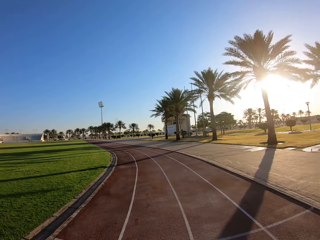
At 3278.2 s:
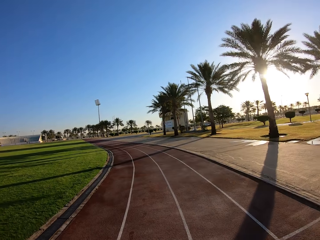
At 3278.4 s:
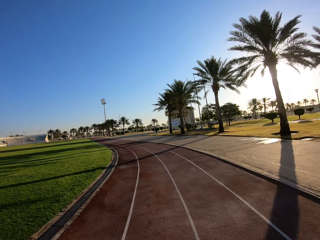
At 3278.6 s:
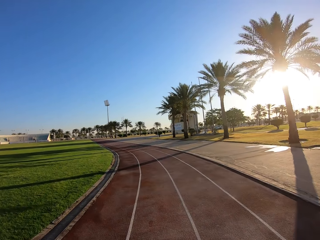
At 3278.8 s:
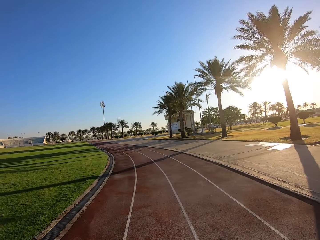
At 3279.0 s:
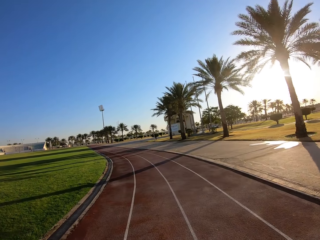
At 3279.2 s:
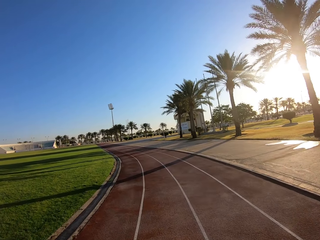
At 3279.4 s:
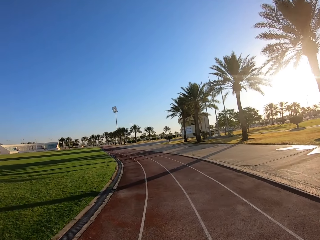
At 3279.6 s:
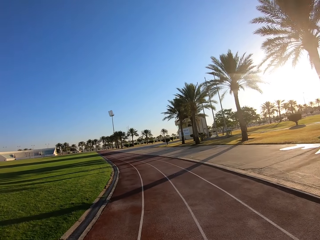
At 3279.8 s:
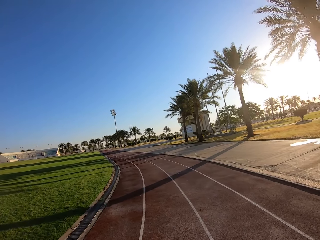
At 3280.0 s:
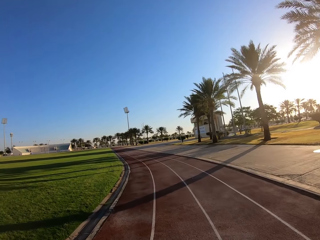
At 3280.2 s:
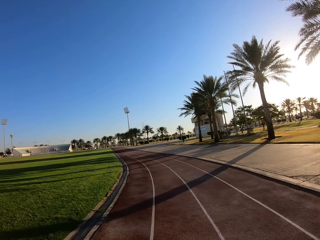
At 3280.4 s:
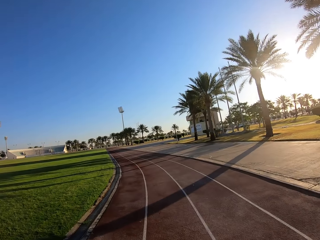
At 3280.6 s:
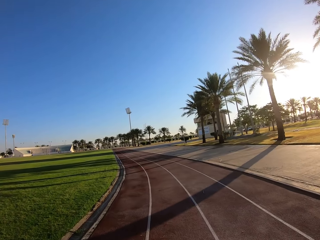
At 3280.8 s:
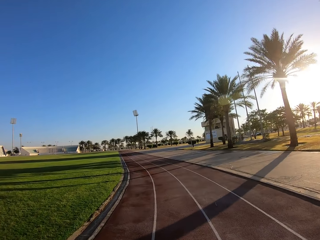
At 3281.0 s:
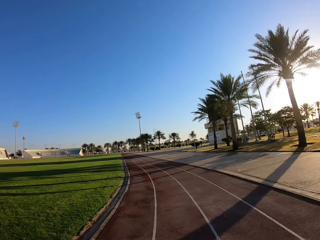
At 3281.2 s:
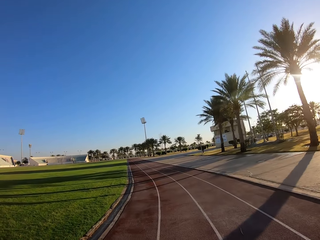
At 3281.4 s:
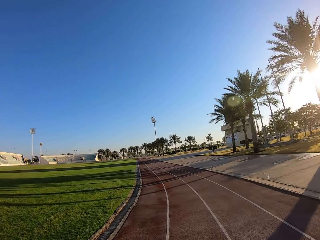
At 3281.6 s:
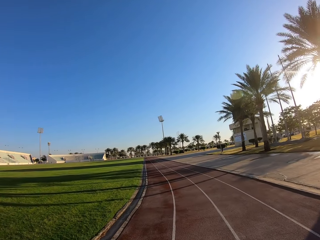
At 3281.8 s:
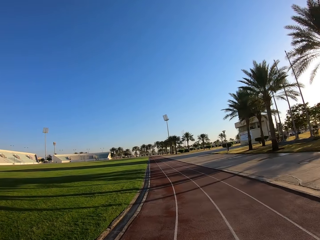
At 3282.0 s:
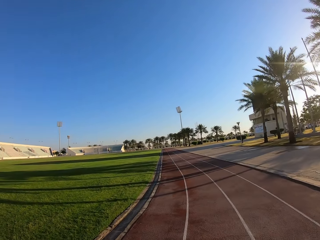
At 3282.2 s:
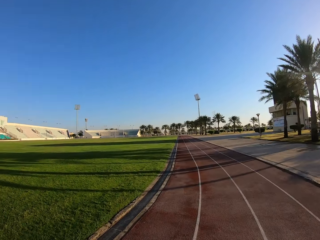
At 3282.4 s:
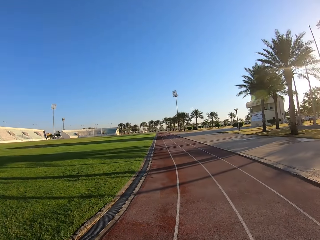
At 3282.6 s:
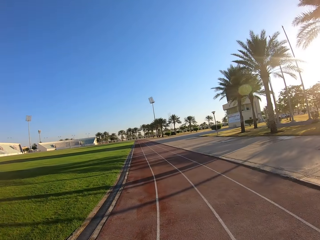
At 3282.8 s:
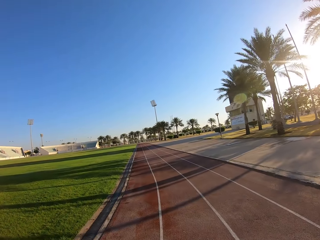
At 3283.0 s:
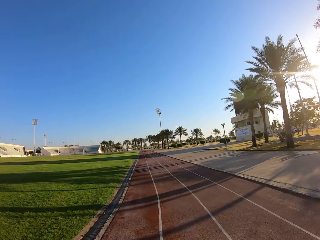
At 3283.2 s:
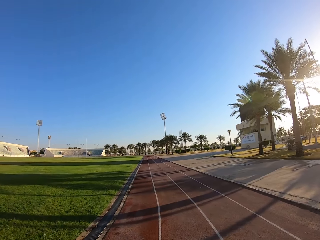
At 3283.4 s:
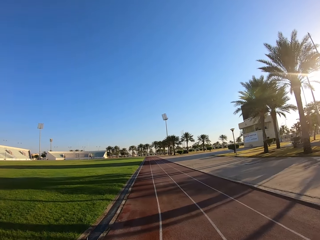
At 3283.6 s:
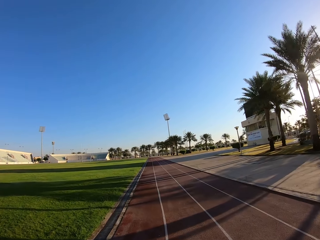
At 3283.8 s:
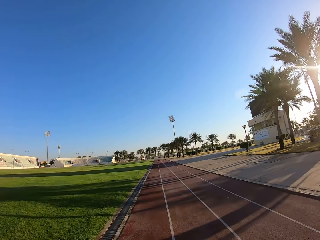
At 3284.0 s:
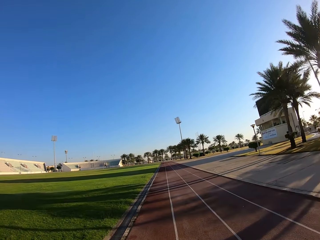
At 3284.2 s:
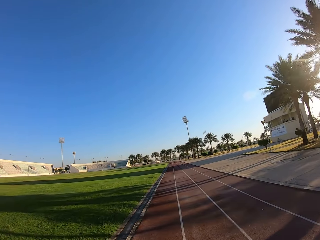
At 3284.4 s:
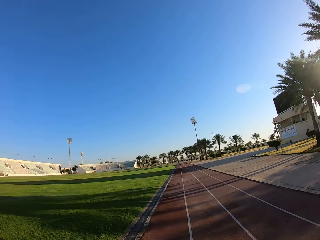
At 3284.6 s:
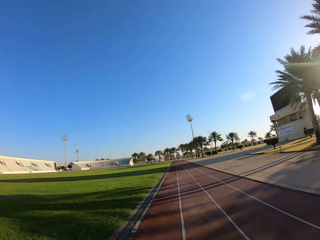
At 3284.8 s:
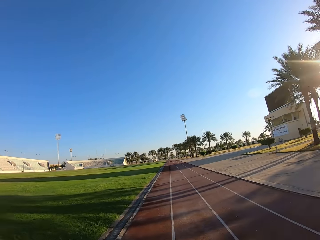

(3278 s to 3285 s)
The camera wearer runs on the track.

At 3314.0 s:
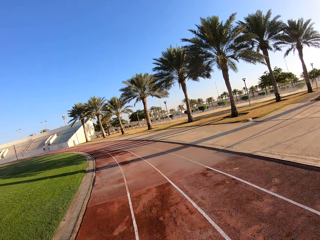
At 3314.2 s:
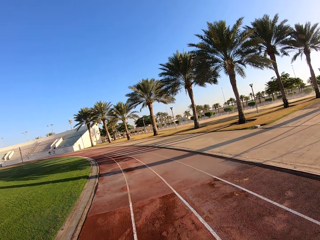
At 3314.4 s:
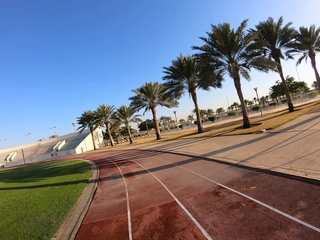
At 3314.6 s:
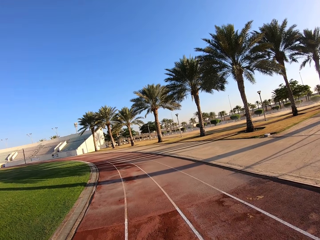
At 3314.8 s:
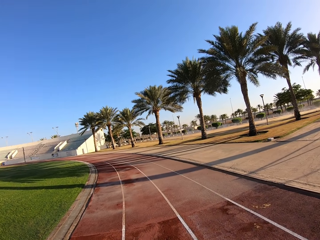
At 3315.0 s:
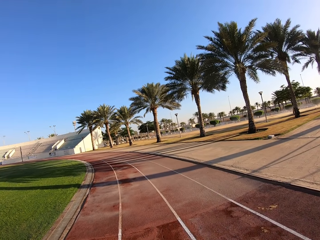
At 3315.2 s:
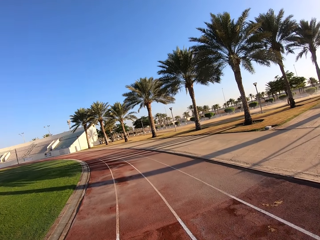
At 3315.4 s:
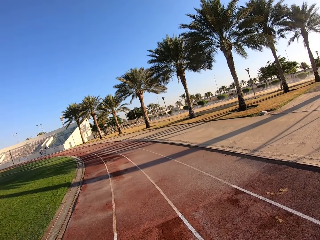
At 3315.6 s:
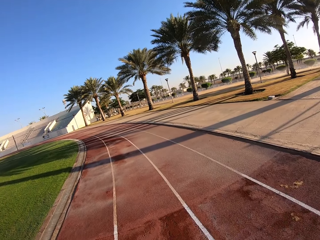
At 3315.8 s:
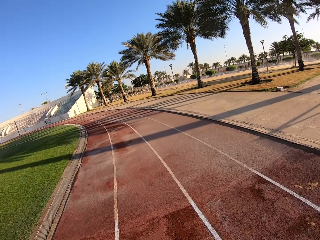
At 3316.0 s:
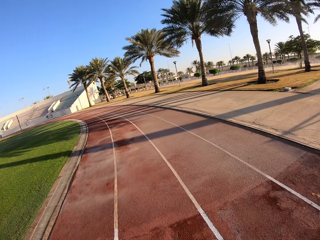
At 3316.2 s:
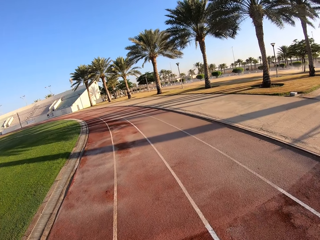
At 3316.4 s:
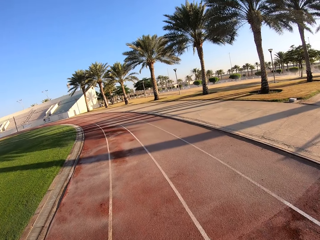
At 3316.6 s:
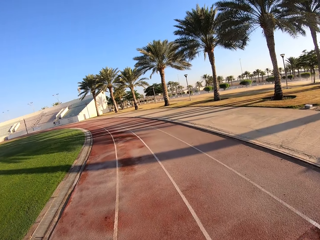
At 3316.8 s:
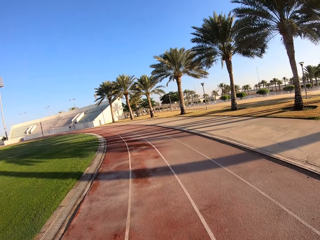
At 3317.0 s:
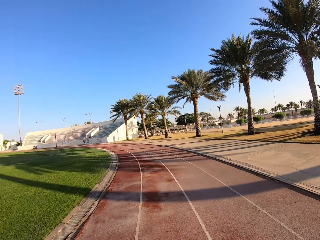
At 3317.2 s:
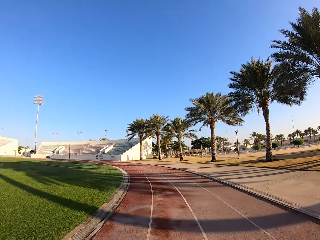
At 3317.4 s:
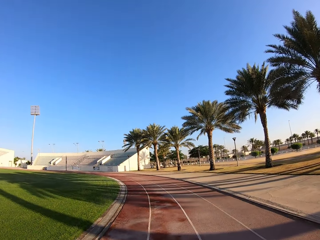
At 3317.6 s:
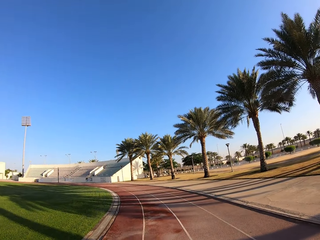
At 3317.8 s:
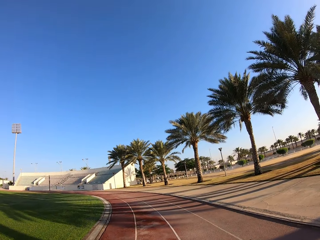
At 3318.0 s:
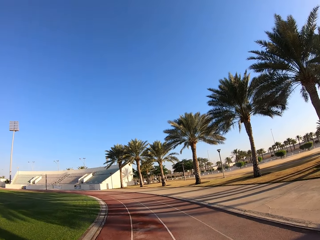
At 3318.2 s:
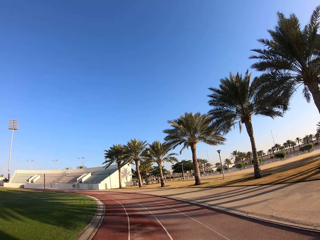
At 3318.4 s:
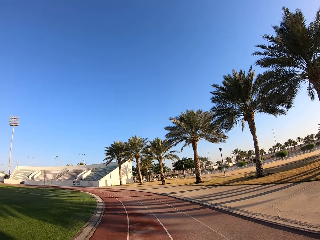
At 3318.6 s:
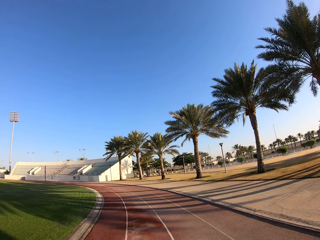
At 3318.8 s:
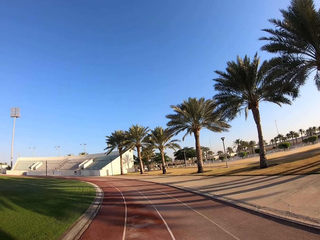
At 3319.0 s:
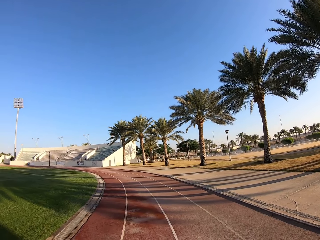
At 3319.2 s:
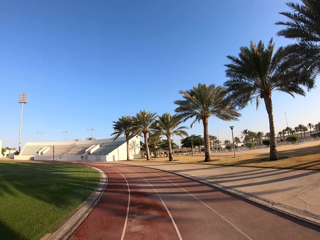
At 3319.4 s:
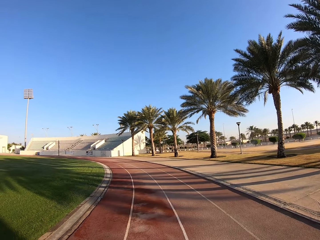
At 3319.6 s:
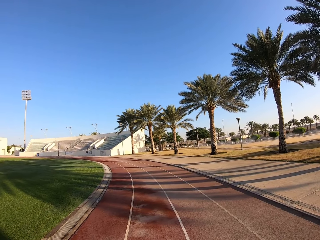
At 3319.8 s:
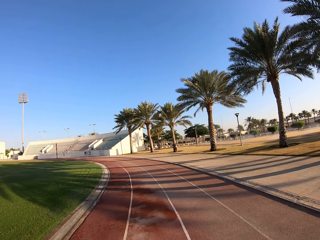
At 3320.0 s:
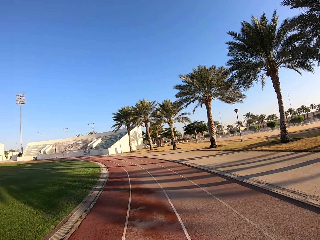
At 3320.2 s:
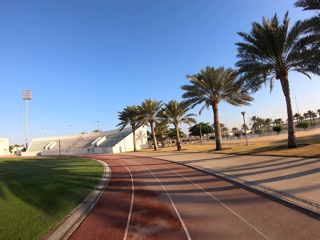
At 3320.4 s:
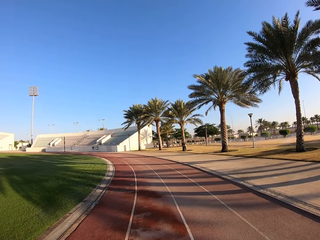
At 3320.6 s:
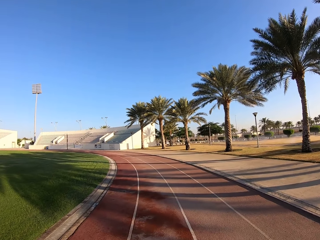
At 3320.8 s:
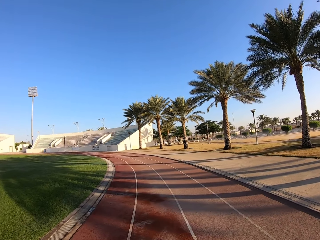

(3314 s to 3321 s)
The camera wearer walks on the track.

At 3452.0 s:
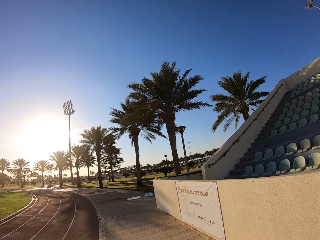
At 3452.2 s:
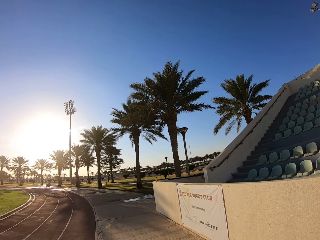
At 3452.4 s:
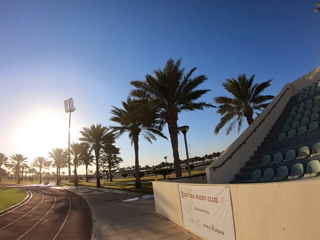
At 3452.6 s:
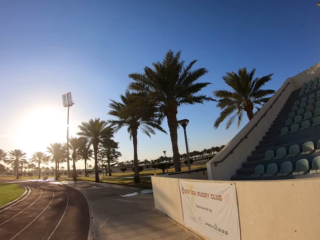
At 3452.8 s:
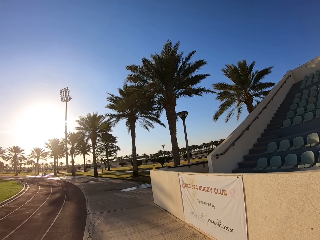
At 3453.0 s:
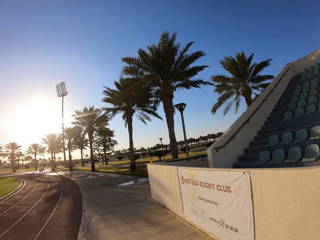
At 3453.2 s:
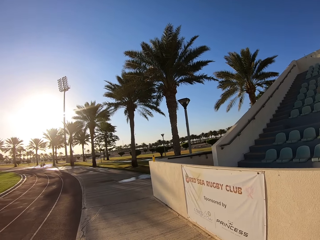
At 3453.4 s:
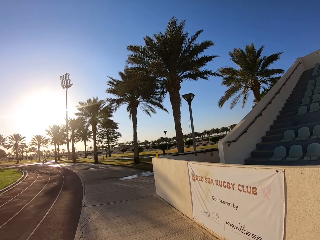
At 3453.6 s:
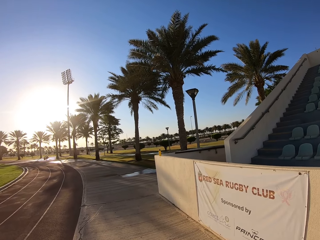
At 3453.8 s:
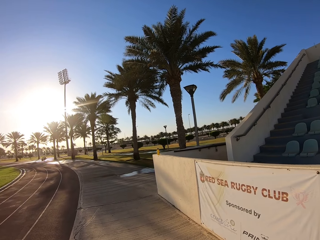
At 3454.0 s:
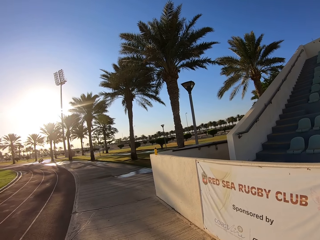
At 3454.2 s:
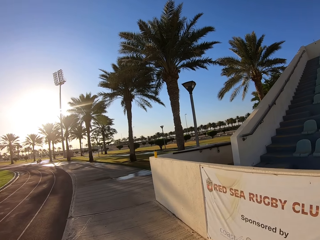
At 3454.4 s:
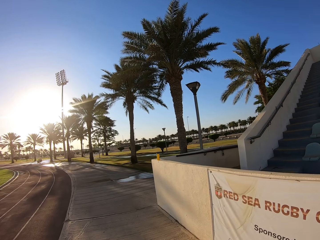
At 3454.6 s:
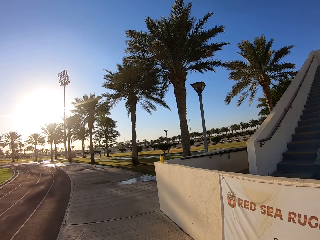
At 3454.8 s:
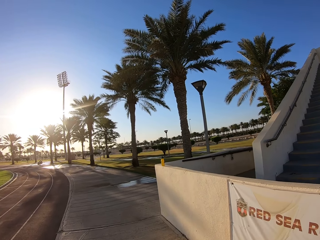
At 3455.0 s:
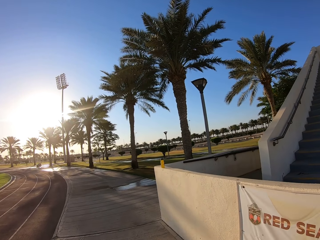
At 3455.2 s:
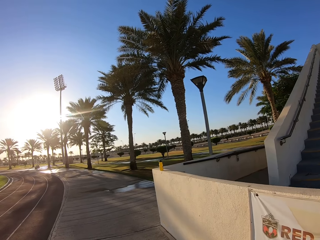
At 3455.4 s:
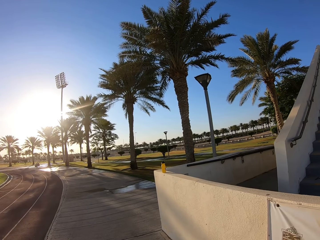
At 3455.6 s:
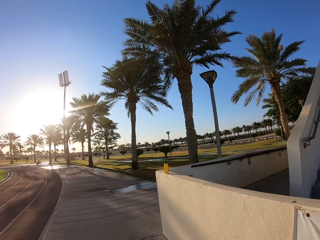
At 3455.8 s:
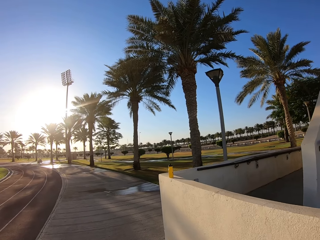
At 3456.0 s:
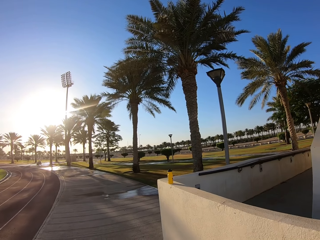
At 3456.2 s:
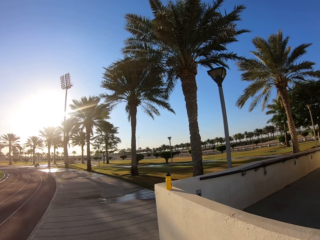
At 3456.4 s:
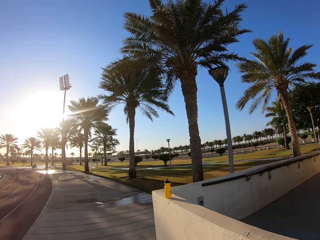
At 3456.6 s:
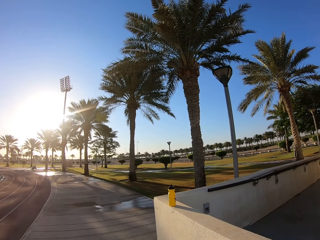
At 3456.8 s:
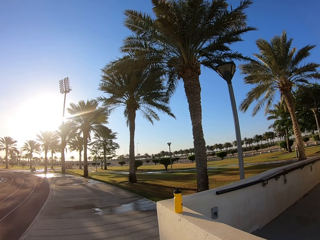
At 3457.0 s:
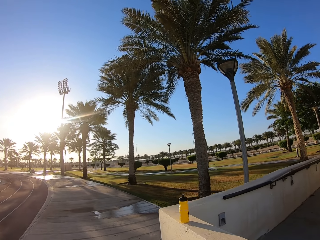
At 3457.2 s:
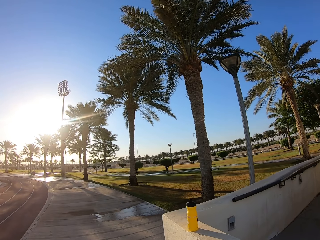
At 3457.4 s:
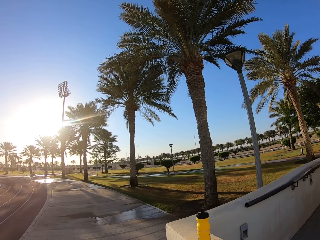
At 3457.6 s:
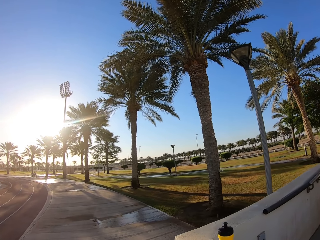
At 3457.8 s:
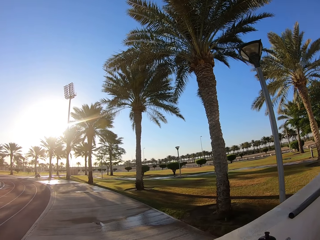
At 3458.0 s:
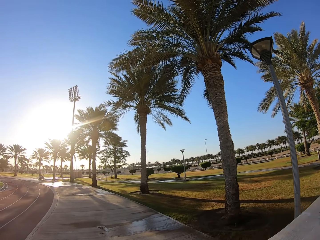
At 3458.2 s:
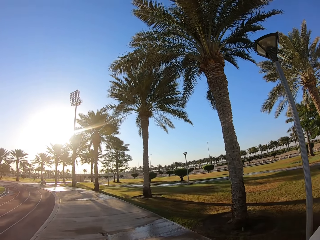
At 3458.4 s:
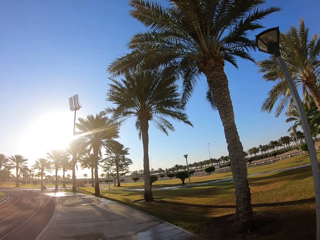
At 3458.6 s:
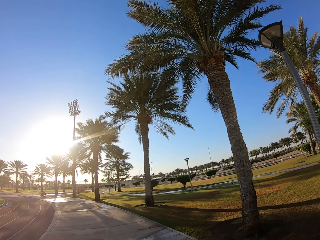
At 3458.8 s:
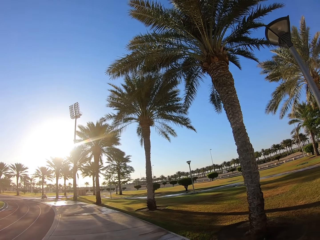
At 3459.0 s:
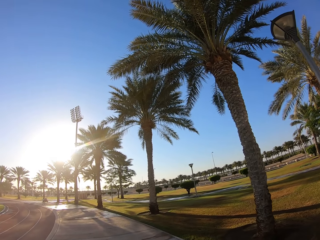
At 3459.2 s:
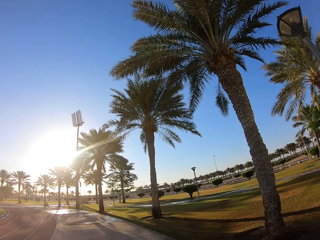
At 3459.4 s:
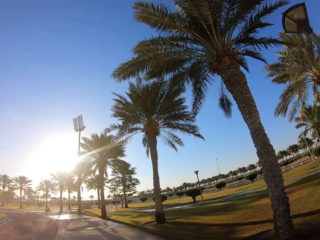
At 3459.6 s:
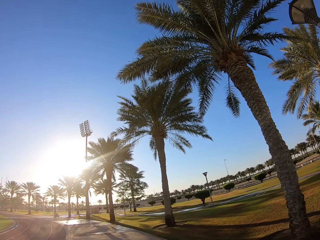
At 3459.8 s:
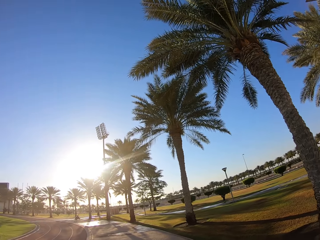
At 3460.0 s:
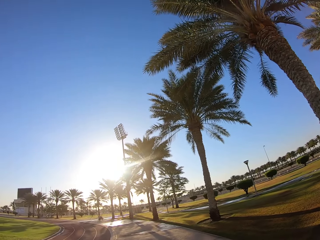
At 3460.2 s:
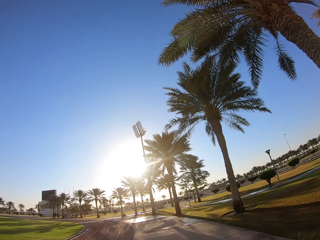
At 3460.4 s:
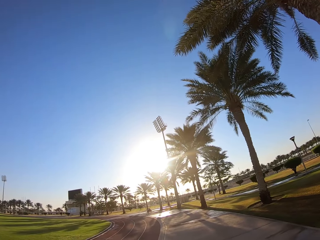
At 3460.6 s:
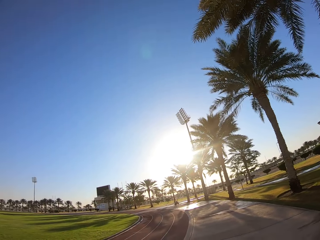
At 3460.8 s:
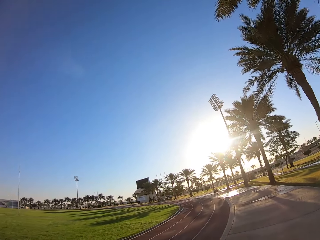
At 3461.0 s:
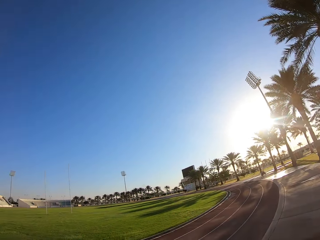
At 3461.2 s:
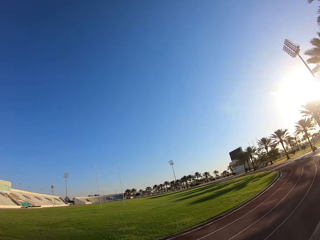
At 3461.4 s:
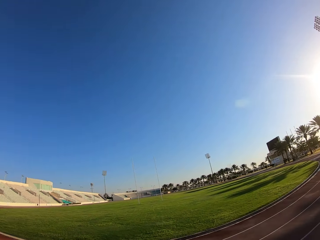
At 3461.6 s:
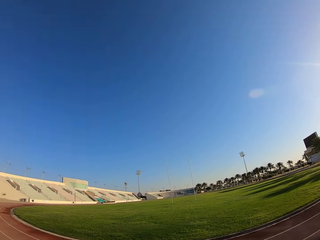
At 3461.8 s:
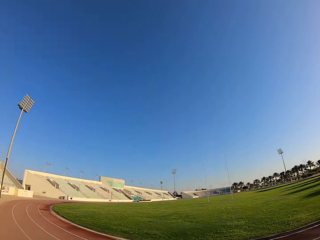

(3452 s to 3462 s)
The camera wearer walks on the pavement. They pick up a bottle. They walk on the pavement.
